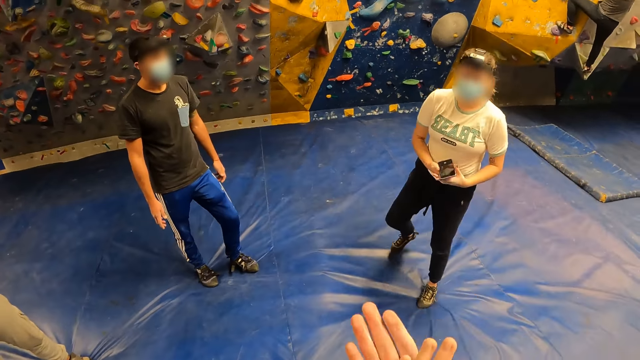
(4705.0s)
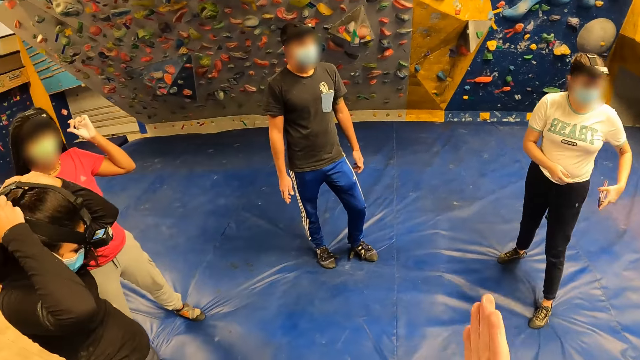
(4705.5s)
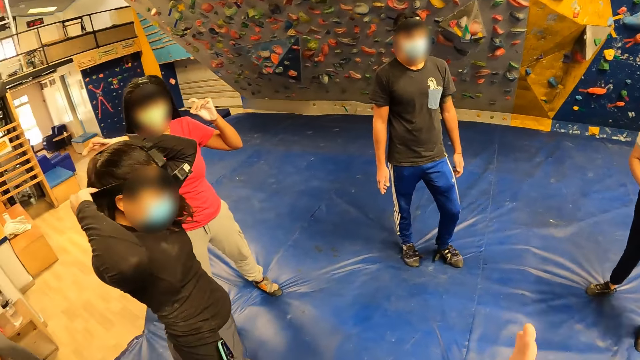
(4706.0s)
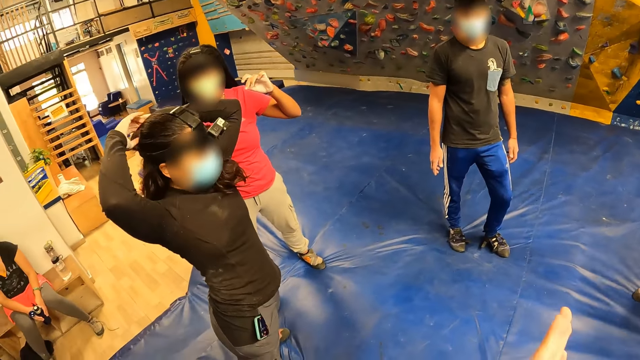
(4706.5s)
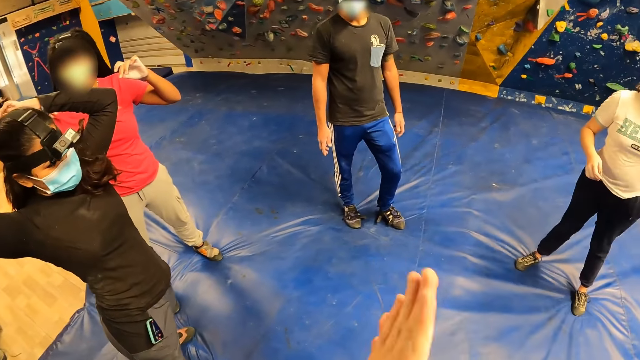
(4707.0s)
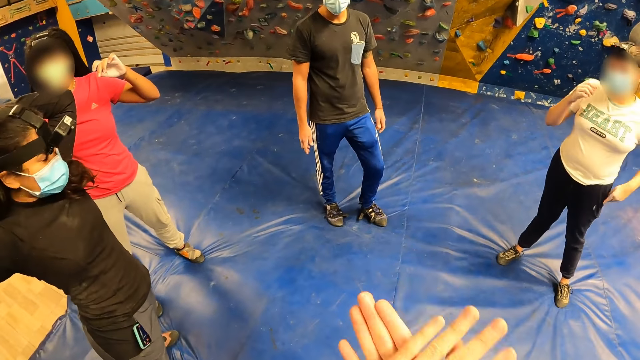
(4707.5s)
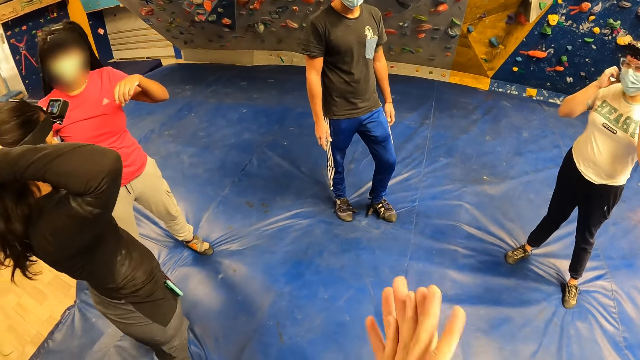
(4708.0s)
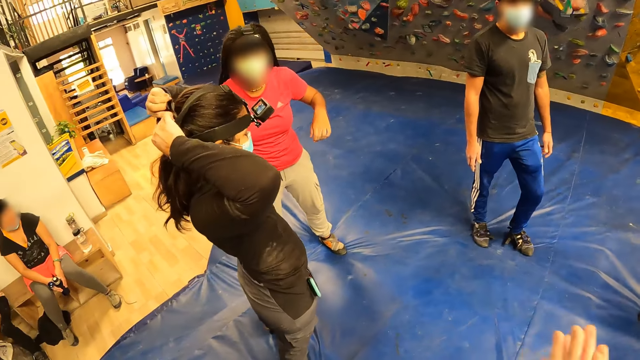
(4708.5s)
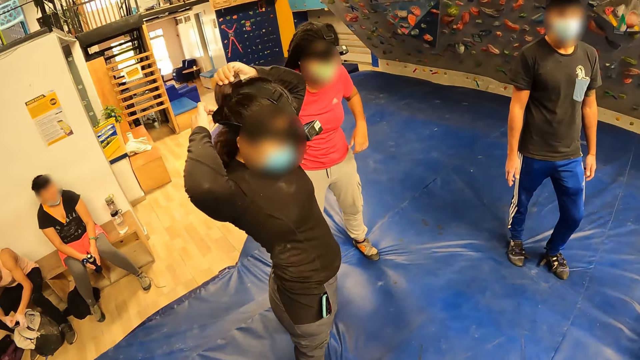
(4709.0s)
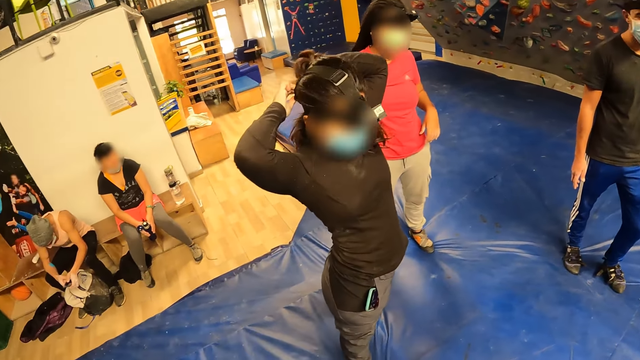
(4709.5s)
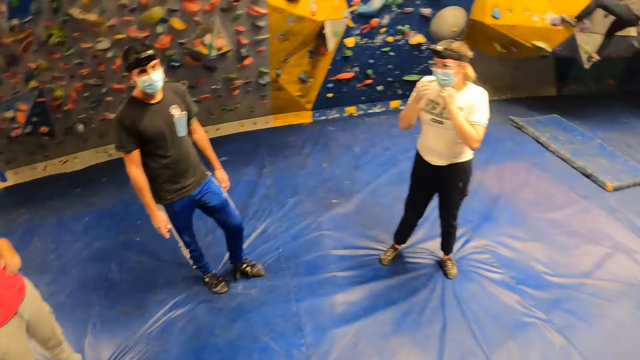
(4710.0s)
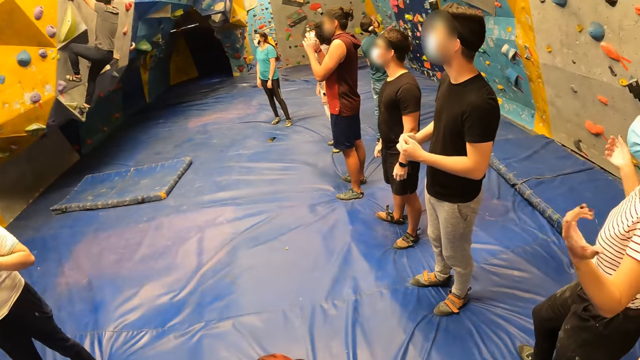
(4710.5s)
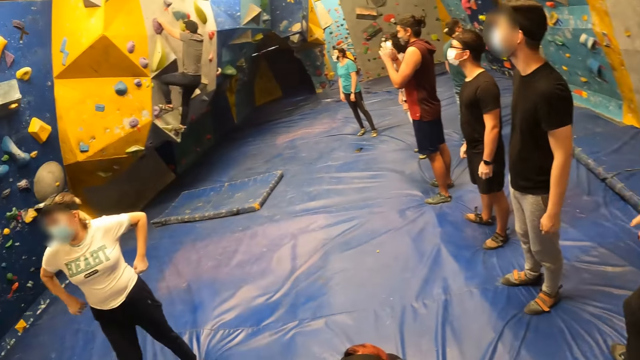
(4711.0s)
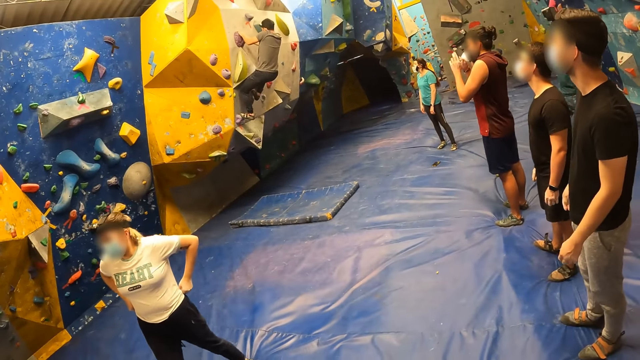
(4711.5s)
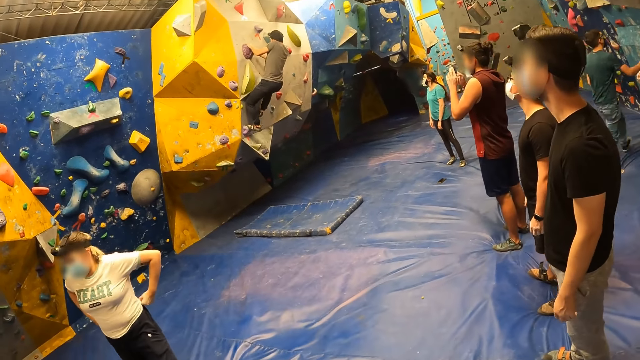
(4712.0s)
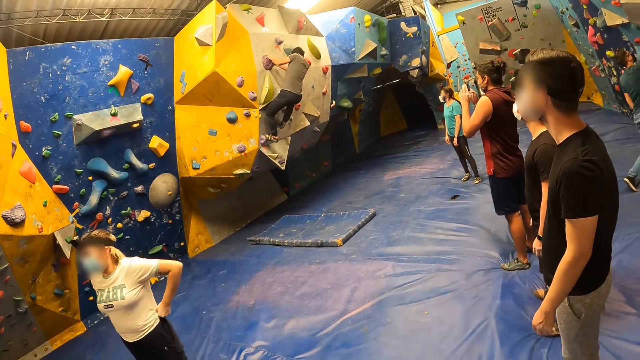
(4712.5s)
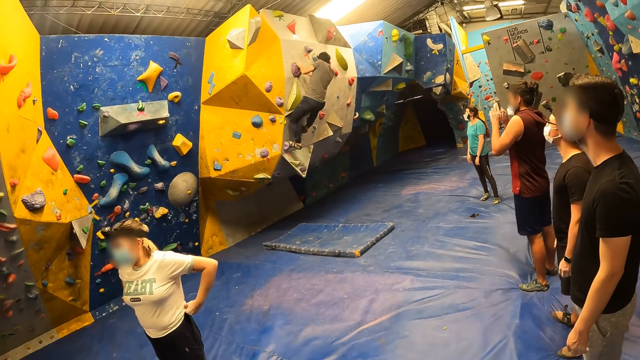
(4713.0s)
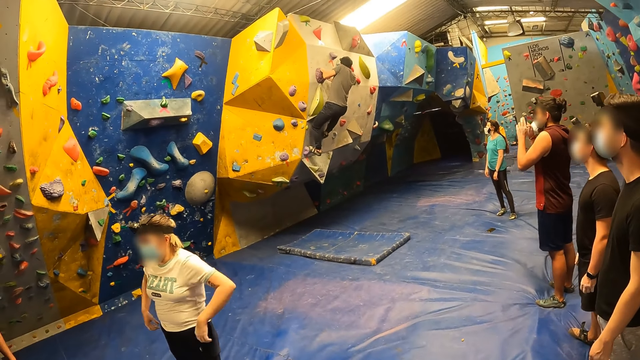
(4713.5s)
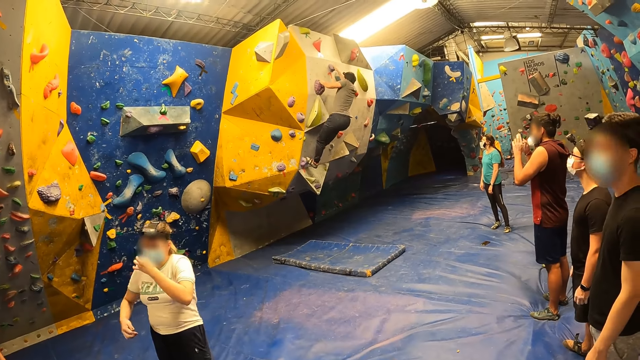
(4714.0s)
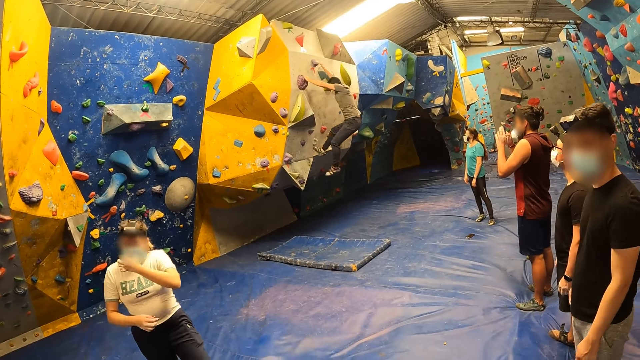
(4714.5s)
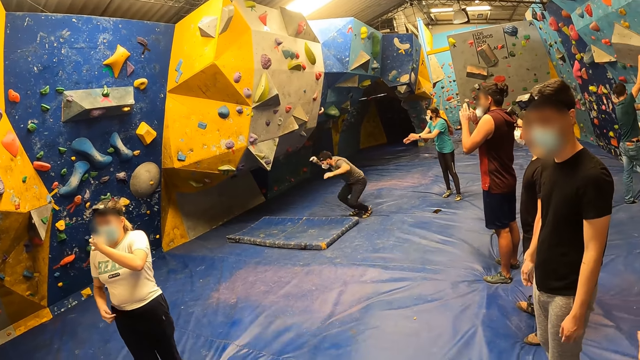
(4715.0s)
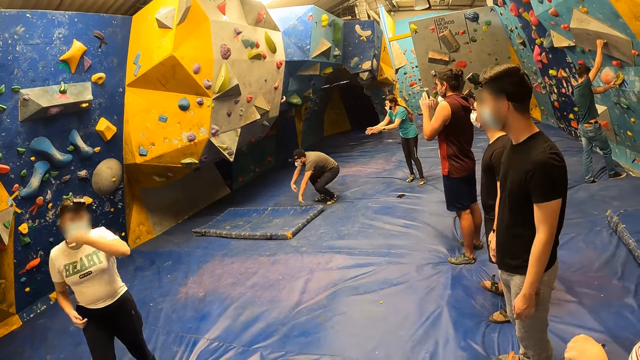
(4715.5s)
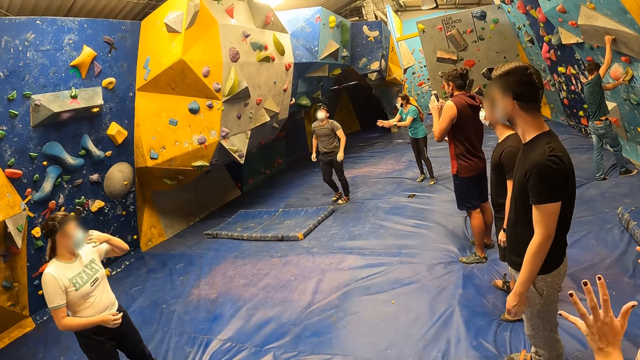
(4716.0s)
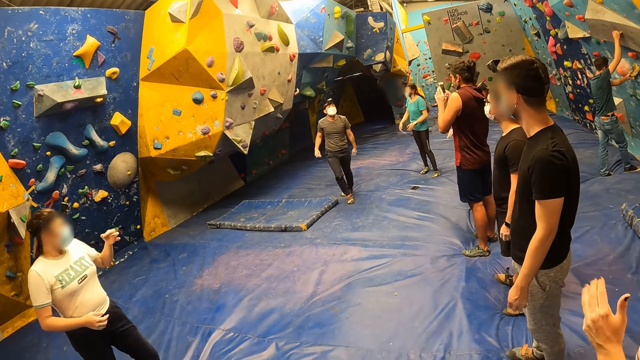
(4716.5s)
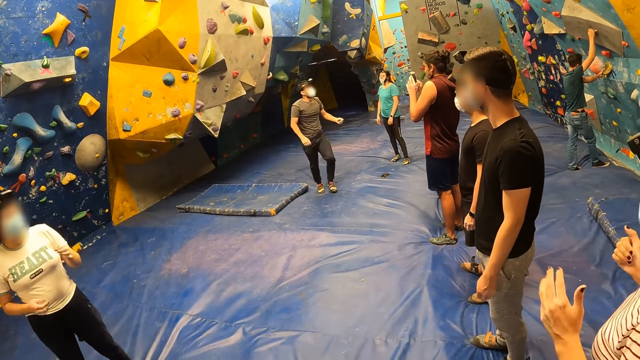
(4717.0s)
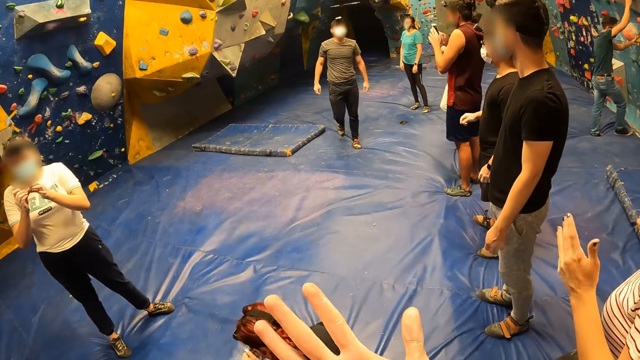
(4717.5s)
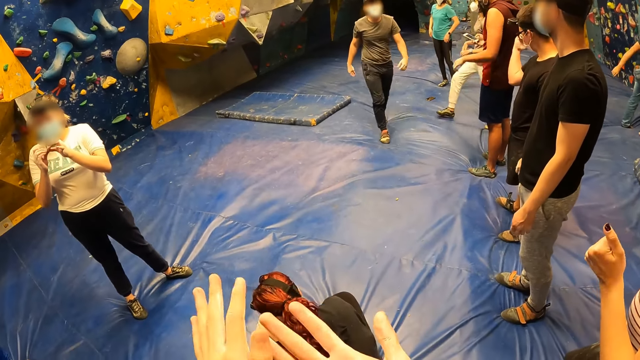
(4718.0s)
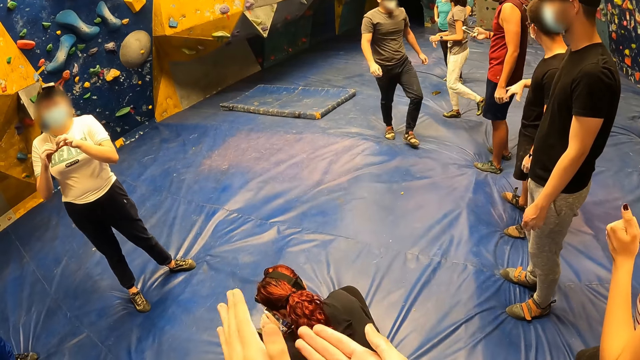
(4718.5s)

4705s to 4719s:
A woman passes a phone from her right hand to her left hand. The camera wearer rubs both hands together. Another woman places the head mount camera in both hands on her head. The first woman touches her face with both hands. A man holds a phone in both hands. Another man climbs the bouldering wall. The camera wearer looks around the room. The first woman touches a facemask on her face with her left hand. The other man lands on the crash pad.

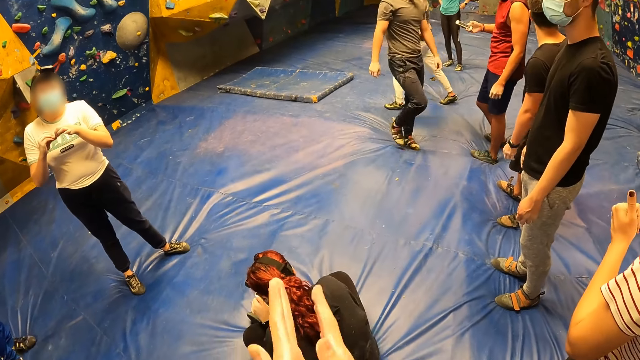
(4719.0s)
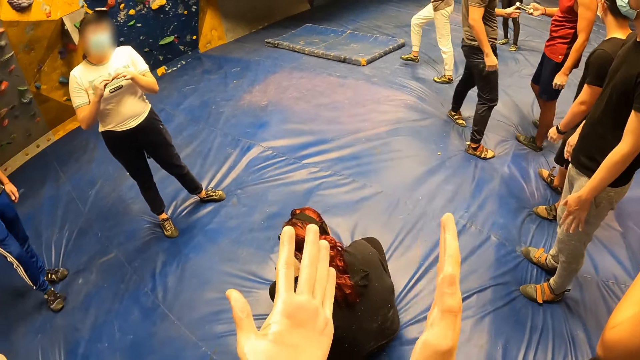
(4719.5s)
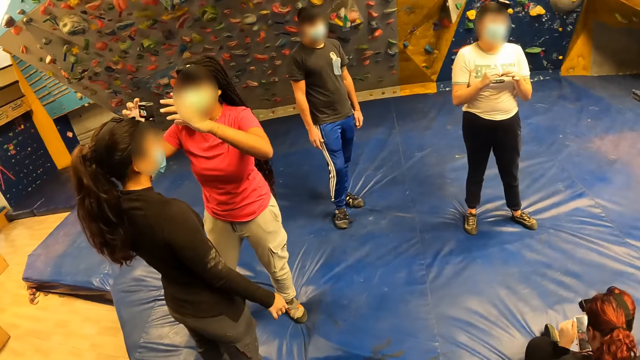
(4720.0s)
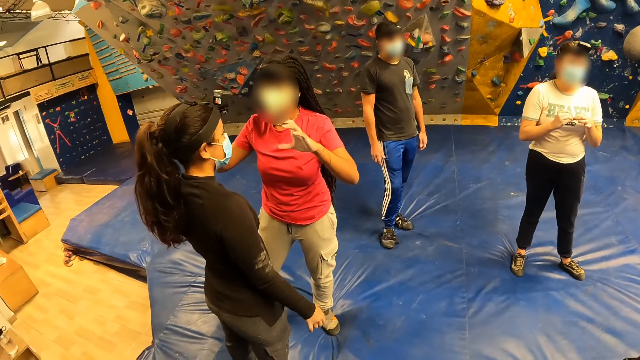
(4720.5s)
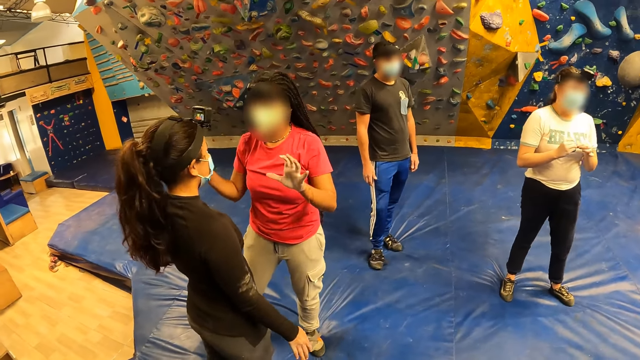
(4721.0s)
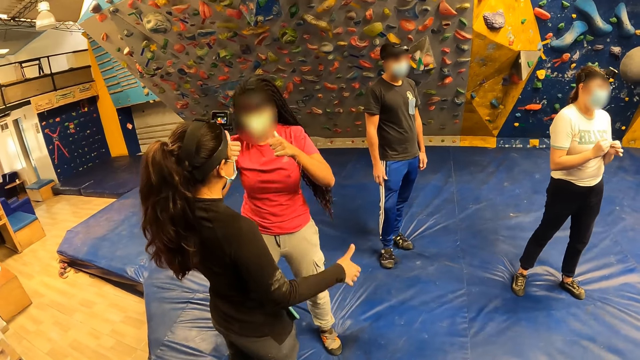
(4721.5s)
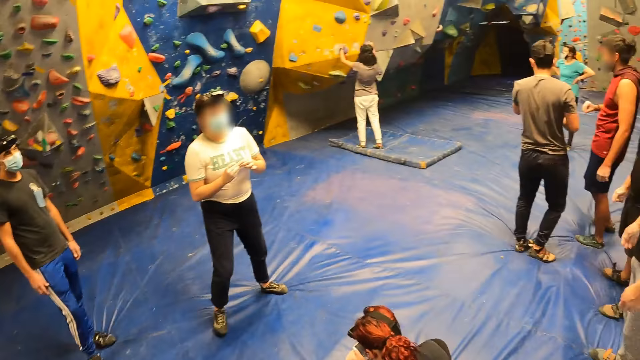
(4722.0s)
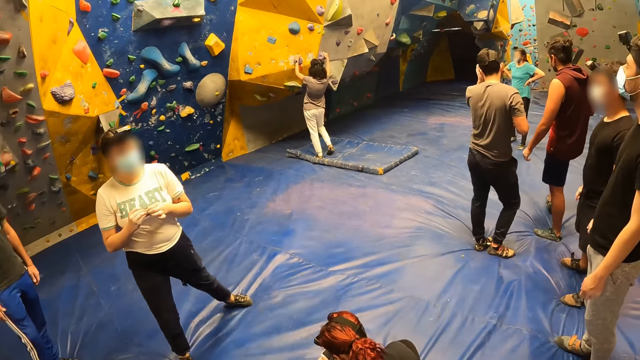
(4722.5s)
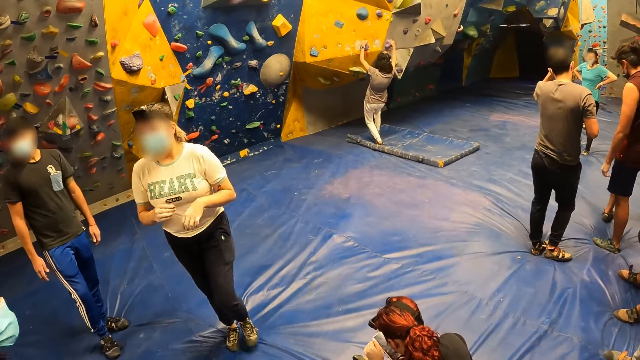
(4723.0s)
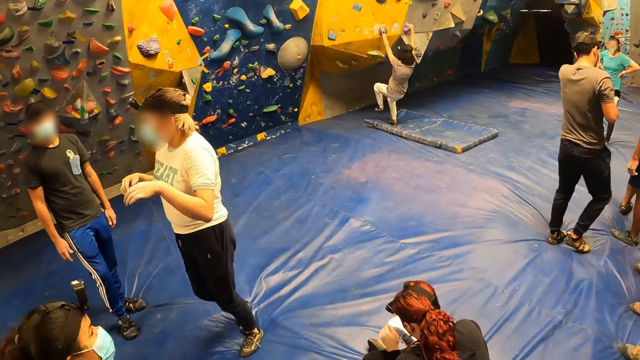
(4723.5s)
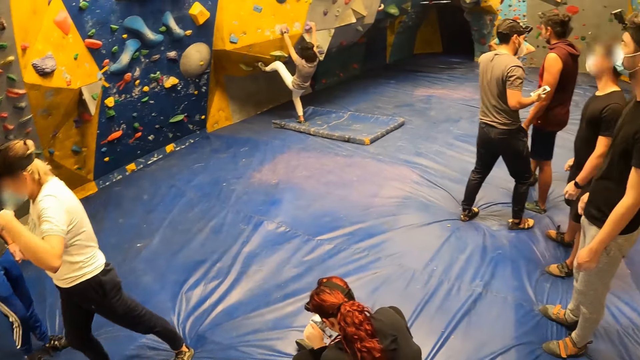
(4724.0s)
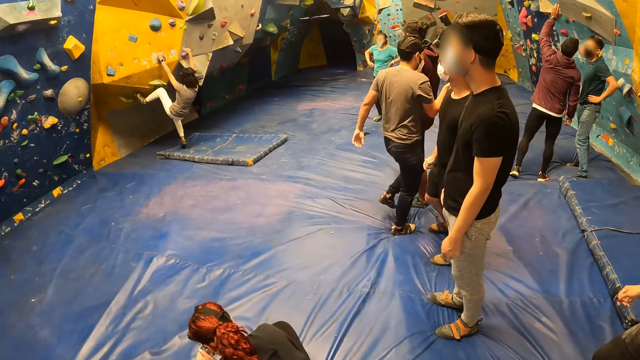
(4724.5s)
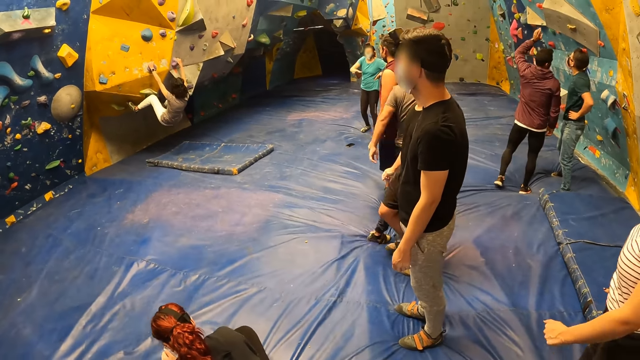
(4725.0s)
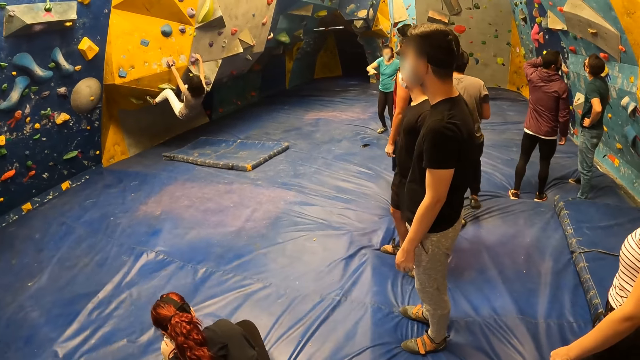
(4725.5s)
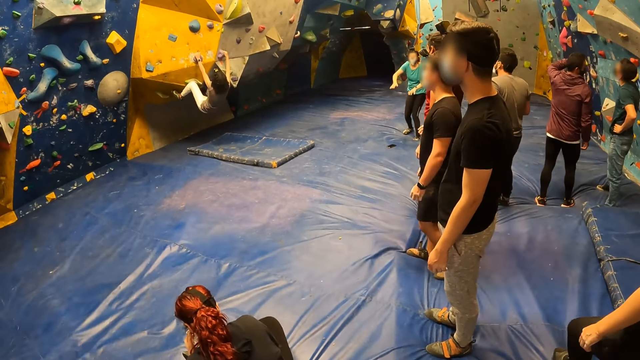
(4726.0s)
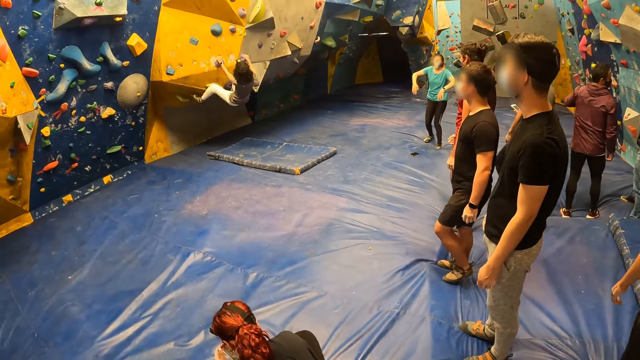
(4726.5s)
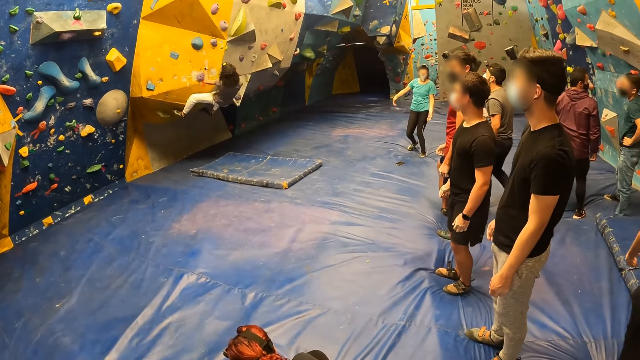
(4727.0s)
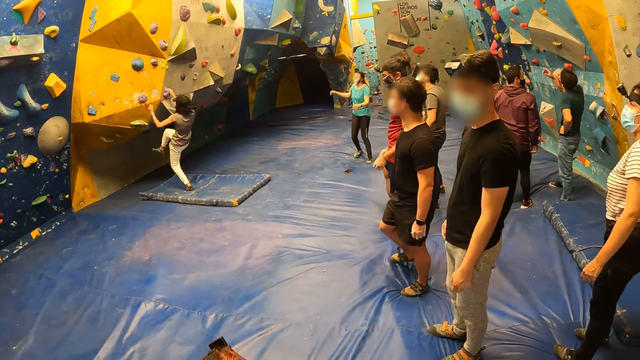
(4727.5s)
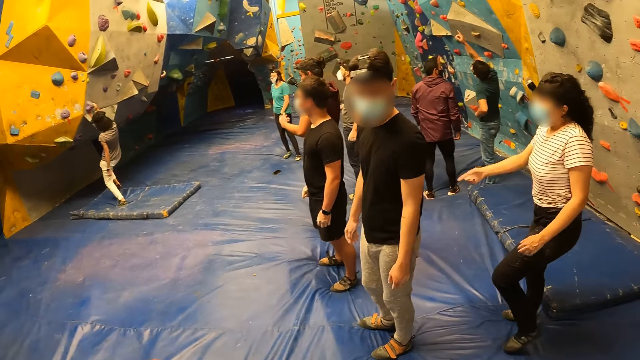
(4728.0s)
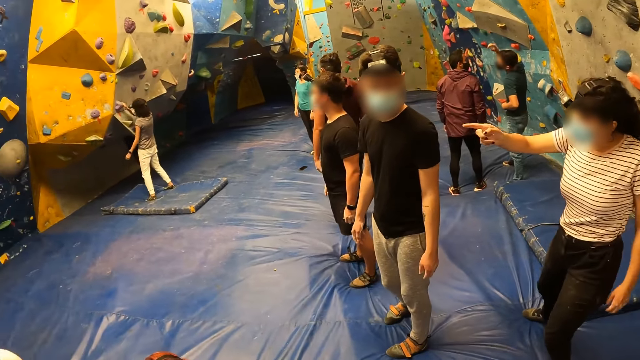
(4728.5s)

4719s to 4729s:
A woman places both hands on the bouldering wall. She climbs the bouldering wall and lands on the gym mat.
